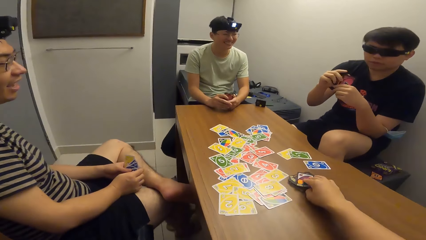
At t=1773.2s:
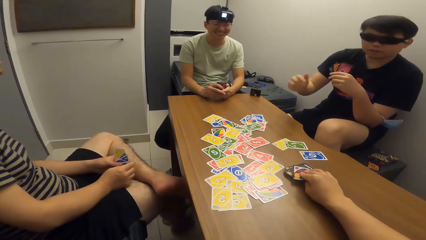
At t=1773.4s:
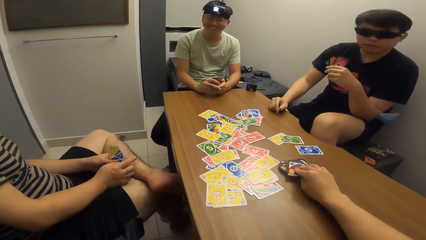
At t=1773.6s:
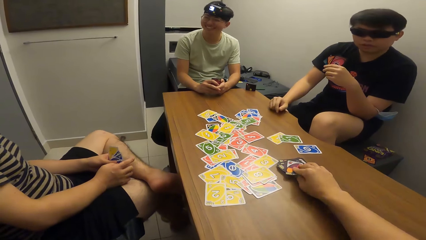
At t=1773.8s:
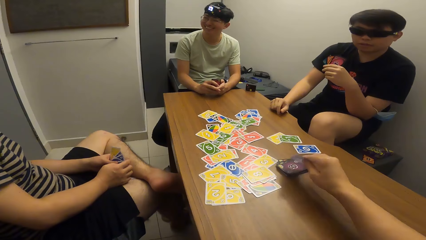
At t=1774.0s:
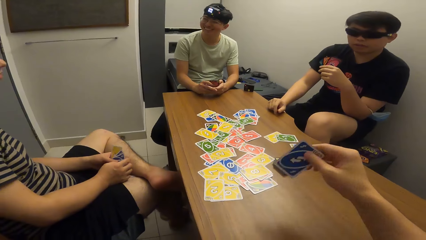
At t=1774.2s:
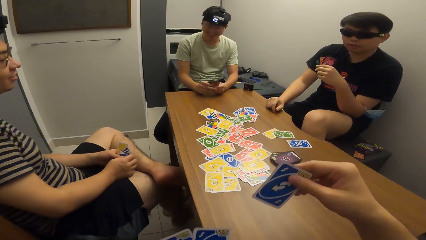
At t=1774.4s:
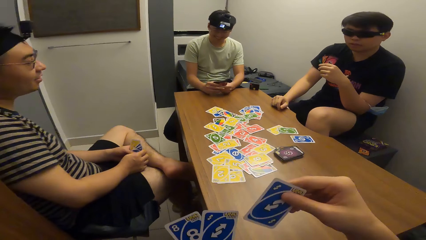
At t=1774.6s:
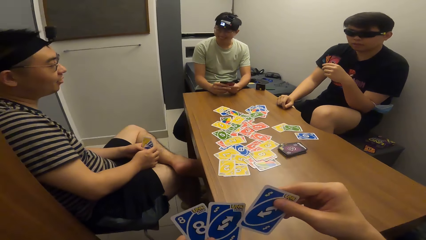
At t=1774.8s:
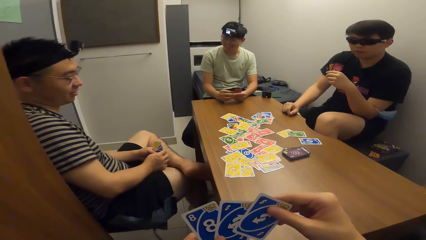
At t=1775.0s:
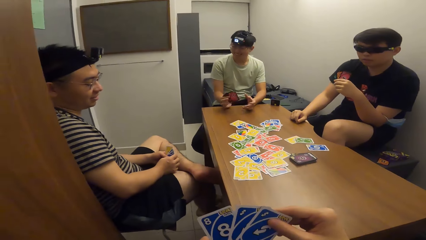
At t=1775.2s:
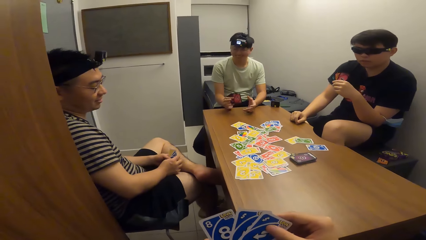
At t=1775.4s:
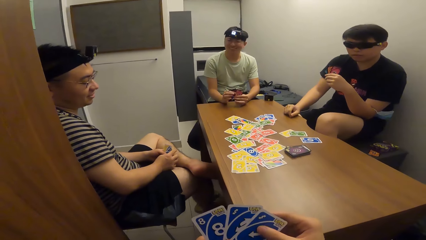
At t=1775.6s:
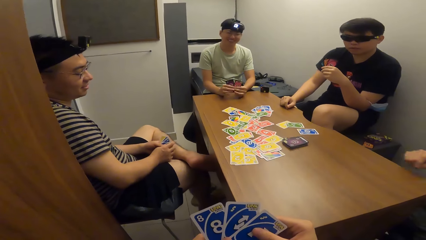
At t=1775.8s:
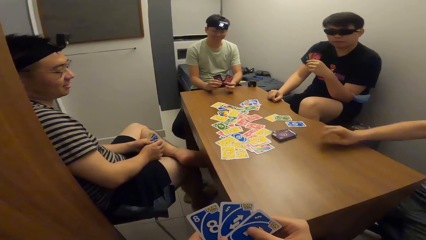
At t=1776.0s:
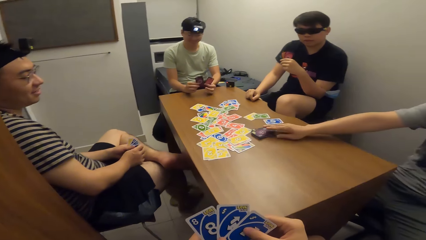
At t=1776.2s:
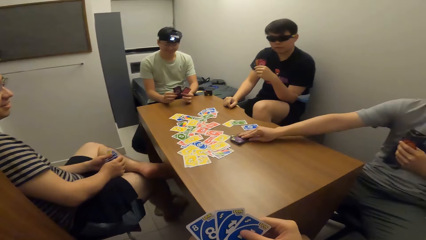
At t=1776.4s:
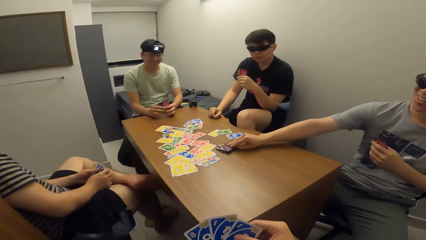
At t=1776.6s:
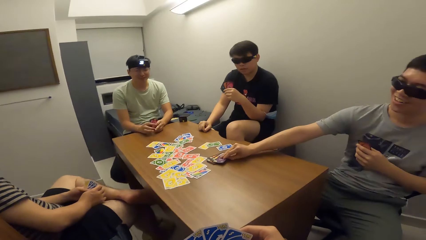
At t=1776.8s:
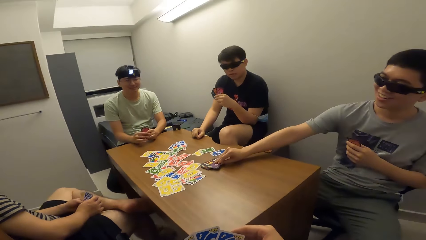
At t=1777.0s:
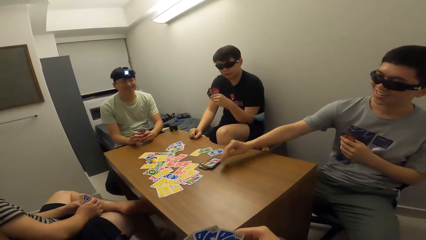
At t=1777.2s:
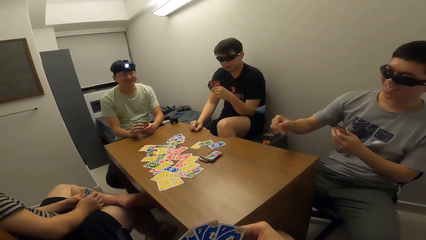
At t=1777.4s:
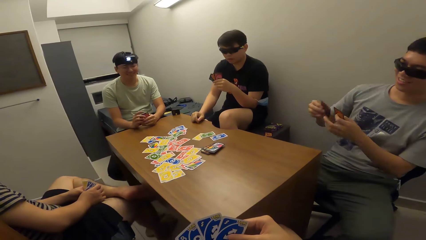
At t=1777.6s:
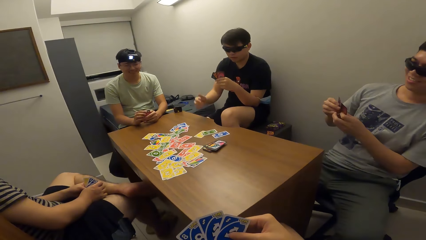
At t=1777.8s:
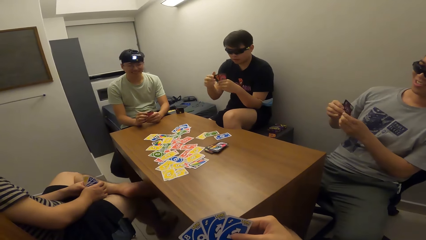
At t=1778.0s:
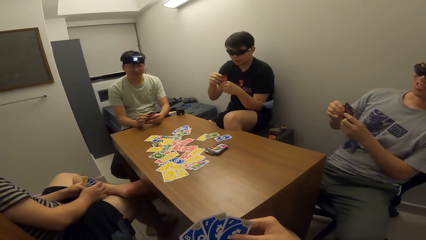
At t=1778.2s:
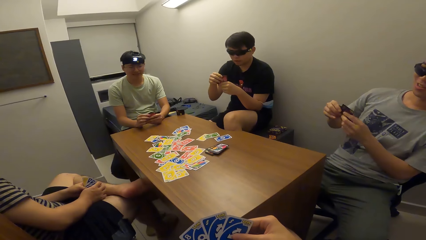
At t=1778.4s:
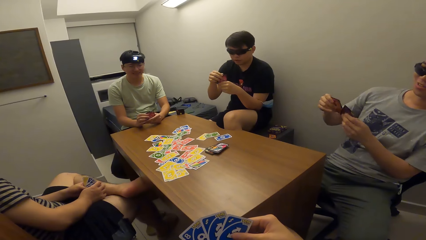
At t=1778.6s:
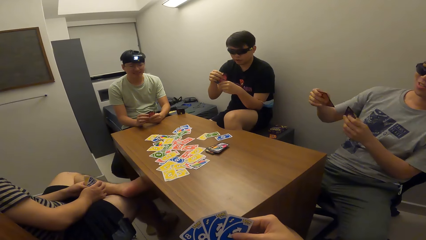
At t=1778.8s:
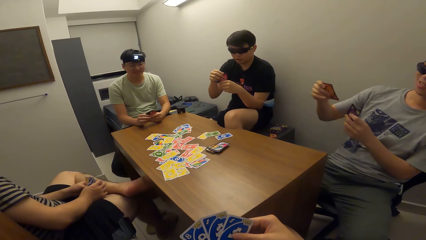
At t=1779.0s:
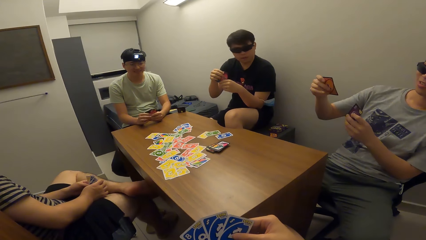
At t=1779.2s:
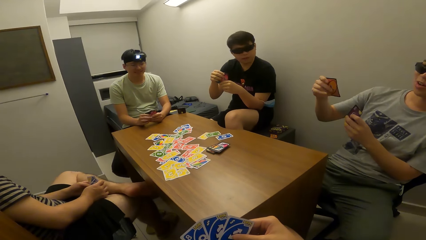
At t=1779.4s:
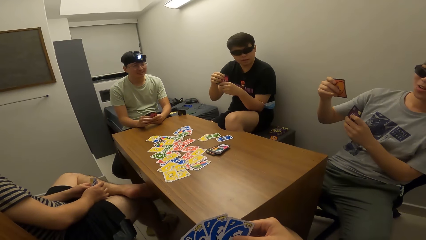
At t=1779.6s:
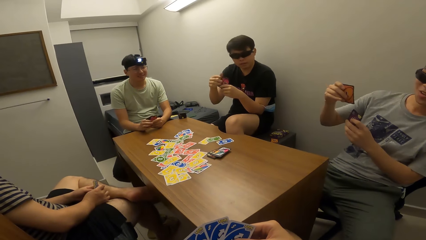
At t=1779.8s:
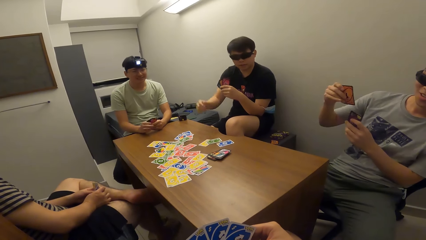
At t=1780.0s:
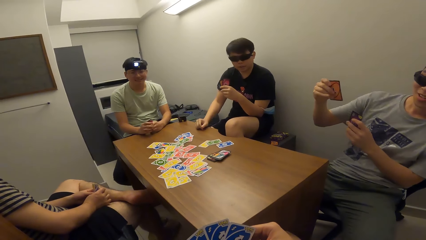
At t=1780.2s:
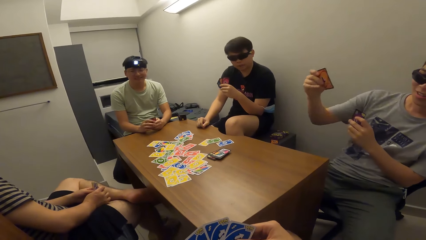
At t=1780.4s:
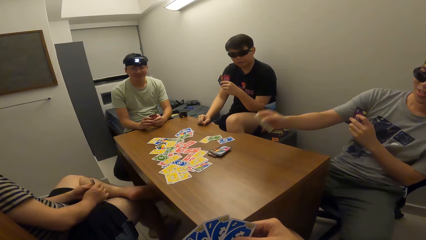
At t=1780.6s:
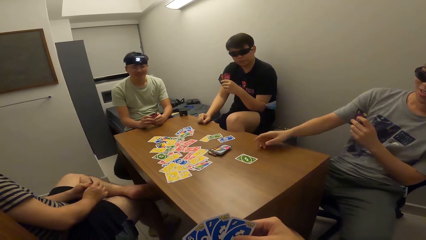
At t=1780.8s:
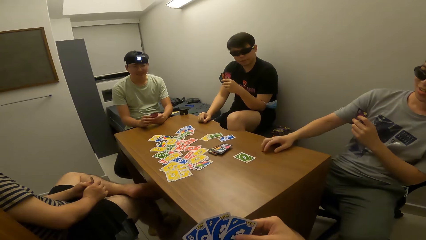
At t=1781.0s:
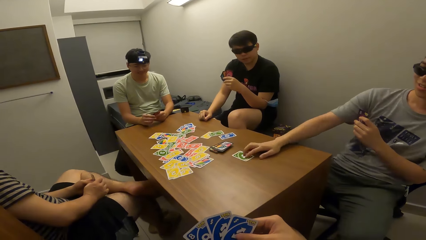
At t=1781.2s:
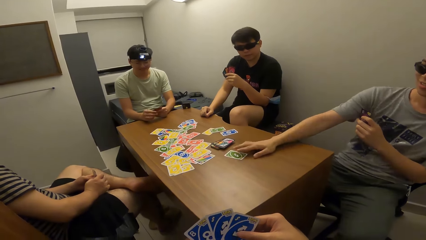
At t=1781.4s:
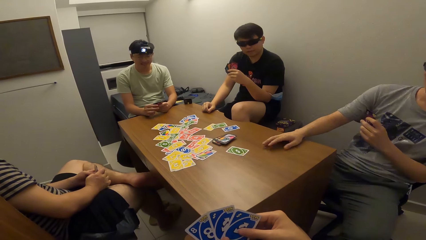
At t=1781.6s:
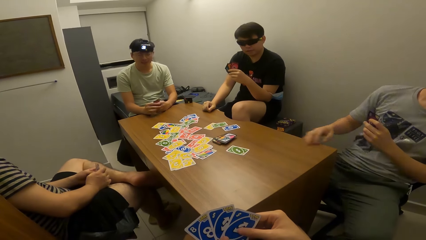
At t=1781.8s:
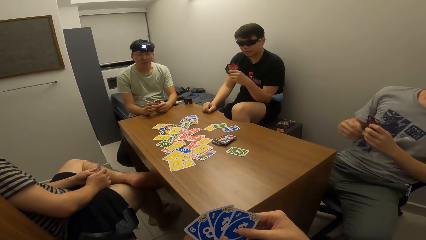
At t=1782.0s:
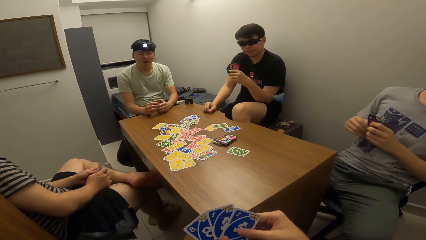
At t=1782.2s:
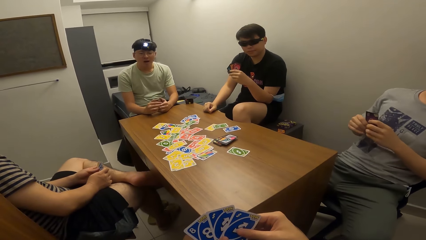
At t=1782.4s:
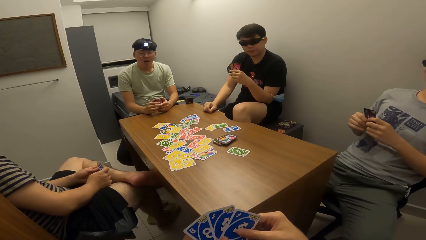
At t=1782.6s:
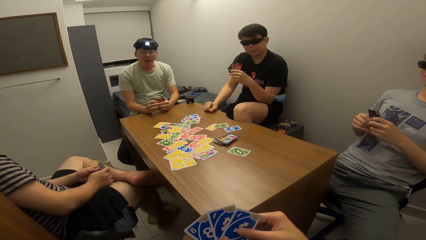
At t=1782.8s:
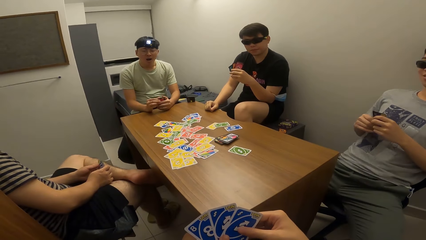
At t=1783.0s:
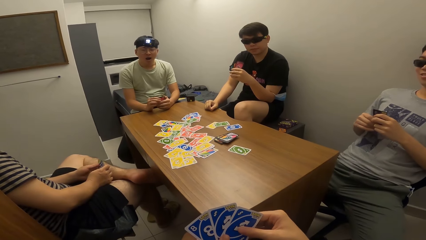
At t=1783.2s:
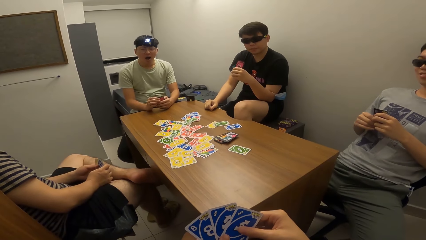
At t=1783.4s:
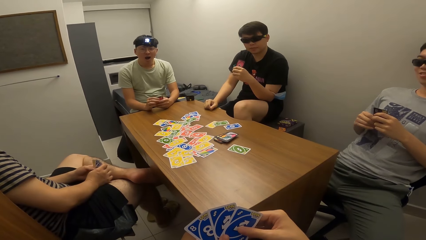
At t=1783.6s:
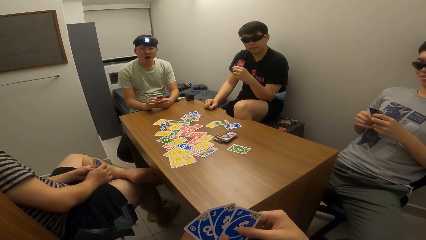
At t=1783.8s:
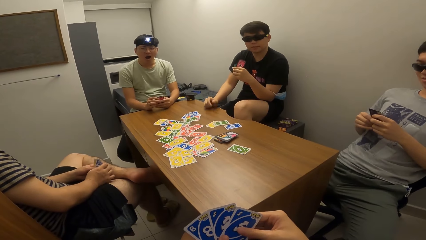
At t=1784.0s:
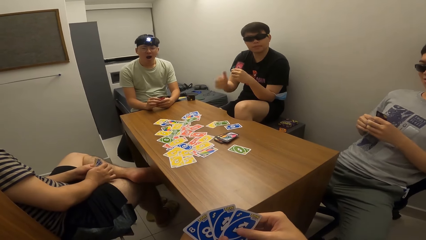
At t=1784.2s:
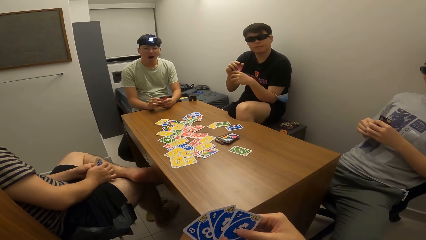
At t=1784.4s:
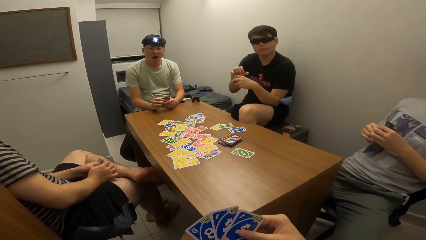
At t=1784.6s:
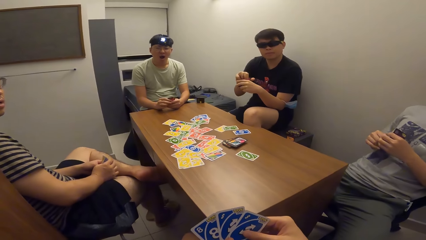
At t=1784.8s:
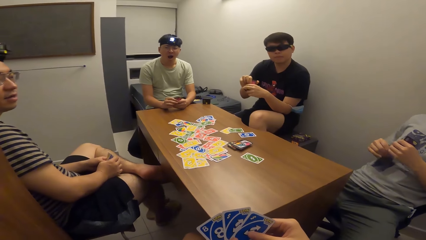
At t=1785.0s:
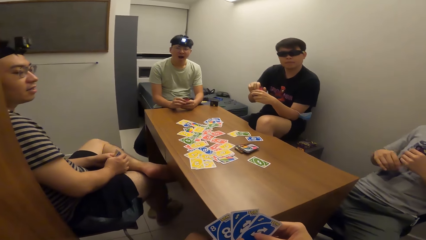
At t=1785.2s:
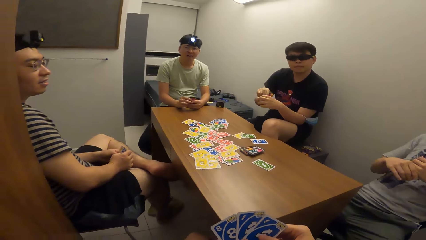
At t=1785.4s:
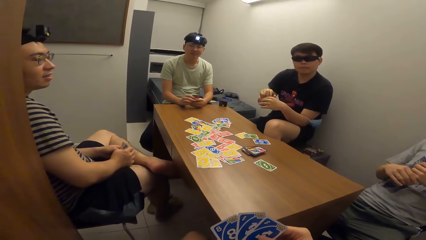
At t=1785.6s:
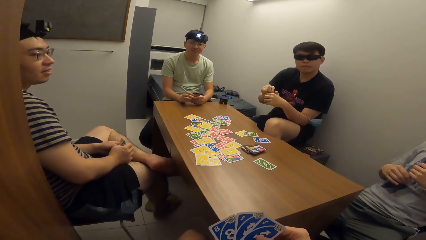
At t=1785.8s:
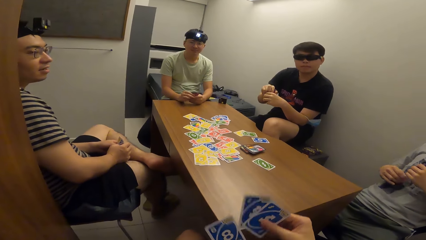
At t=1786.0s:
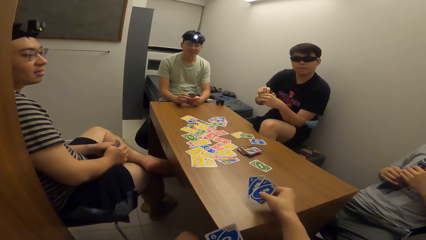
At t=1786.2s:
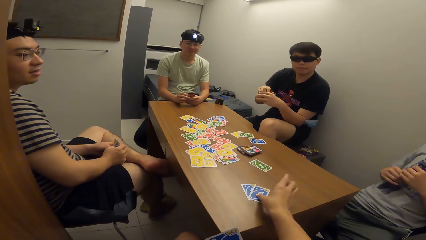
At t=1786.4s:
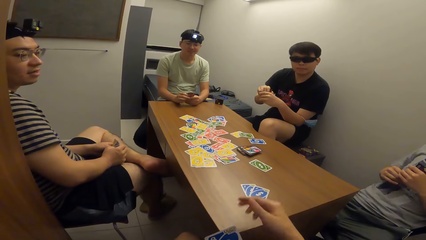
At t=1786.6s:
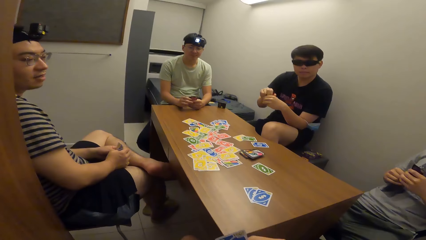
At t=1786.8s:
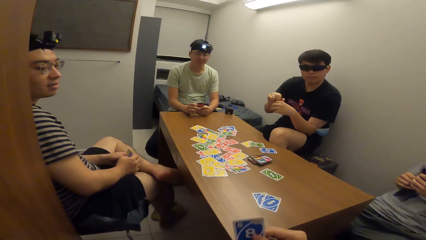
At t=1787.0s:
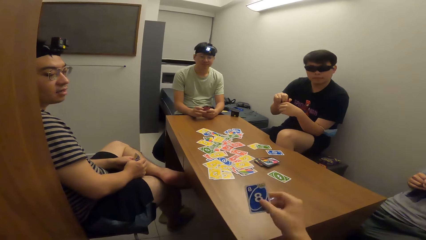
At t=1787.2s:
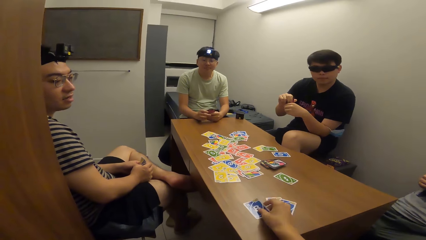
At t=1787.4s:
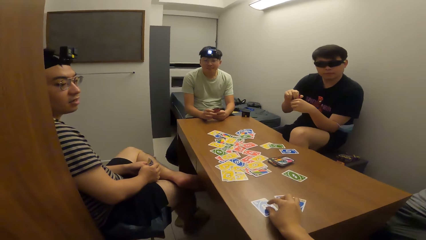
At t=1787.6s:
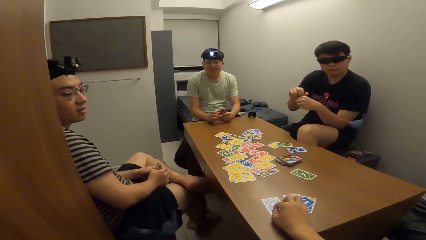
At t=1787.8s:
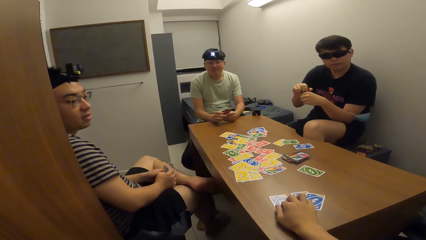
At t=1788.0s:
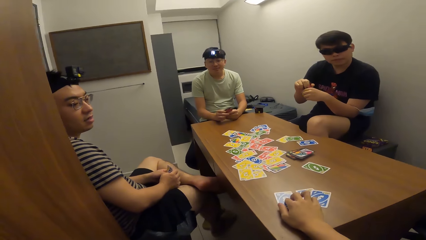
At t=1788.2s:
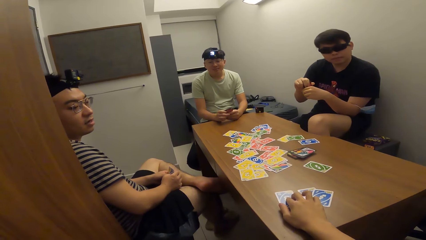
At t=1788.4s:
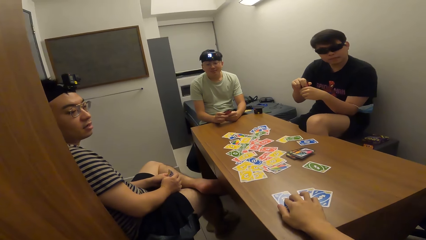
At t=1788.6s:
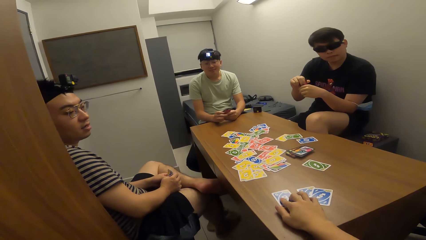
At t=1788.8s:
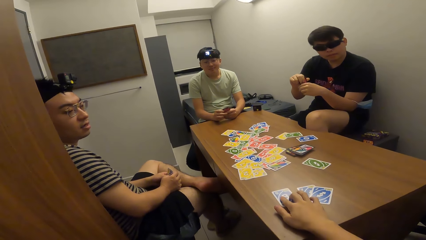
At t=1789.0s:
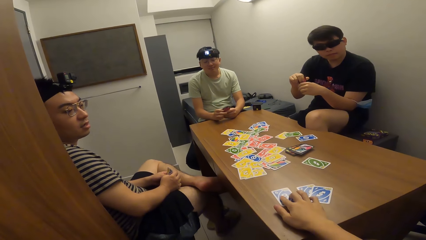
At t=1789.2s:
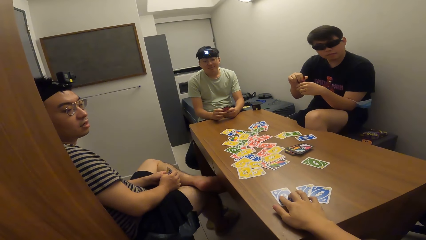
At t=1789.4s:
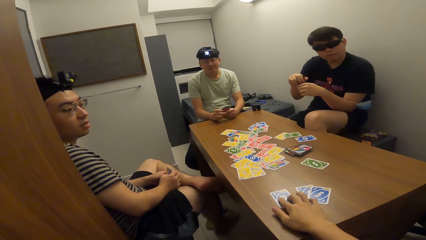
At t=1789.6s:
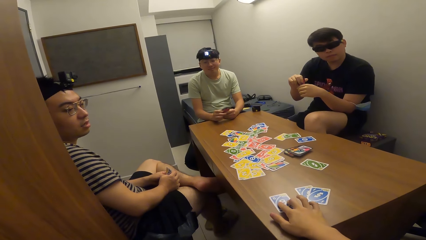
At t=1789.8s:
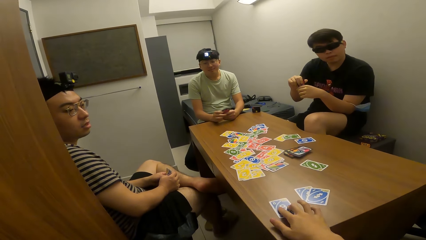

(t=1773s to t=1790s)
The camera wearer picks a playing card from the table with his right hand. A man picks up a playing card on the table with his right hand and drops the playing card on the table with his right hand. The camera wearer drops the playing cards on the table with his right hand. He drops the playing card on the table with his right hand.
